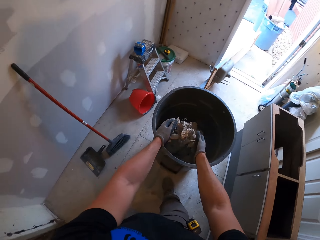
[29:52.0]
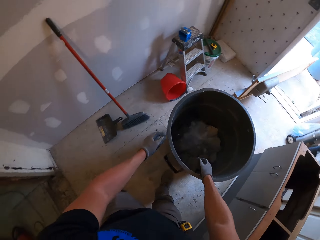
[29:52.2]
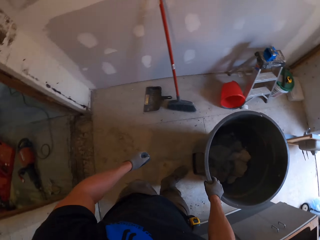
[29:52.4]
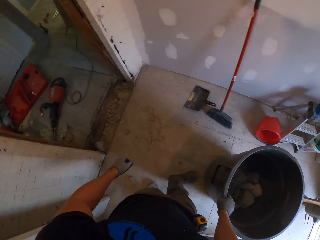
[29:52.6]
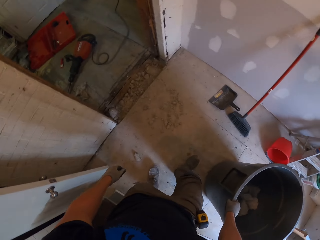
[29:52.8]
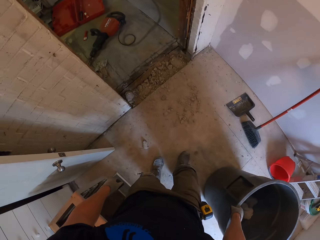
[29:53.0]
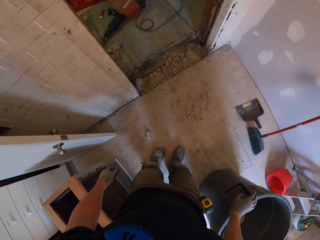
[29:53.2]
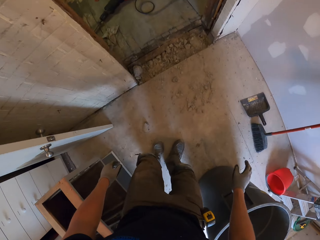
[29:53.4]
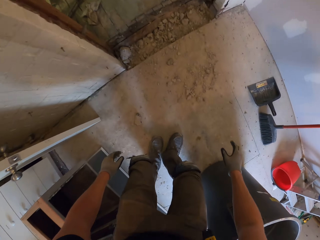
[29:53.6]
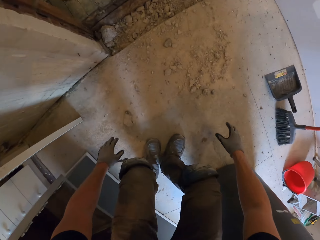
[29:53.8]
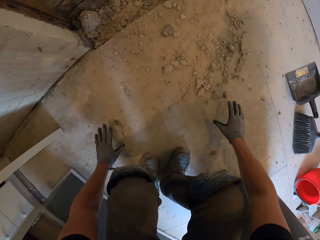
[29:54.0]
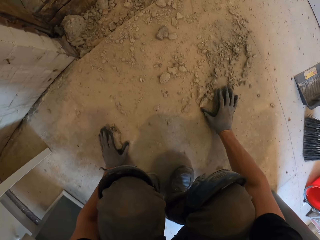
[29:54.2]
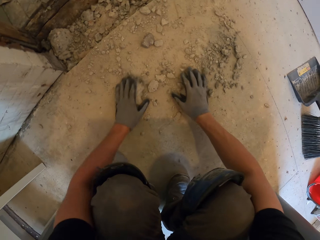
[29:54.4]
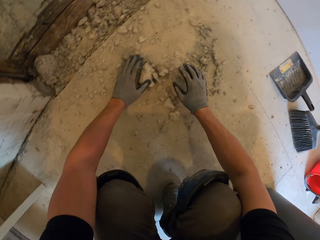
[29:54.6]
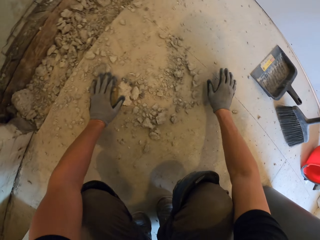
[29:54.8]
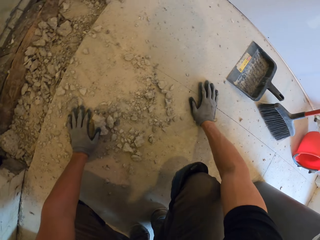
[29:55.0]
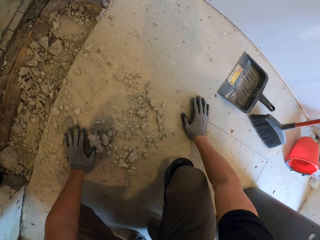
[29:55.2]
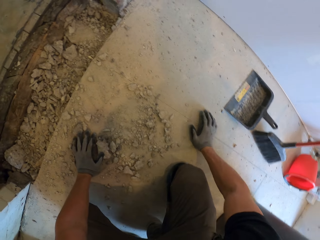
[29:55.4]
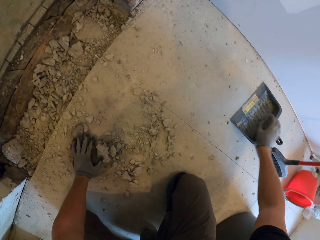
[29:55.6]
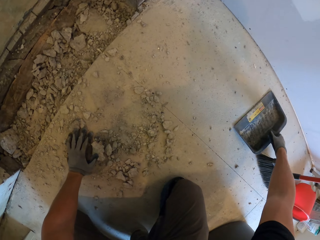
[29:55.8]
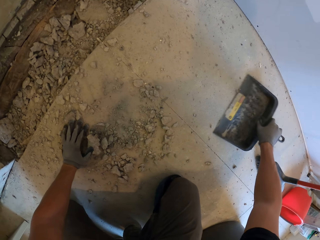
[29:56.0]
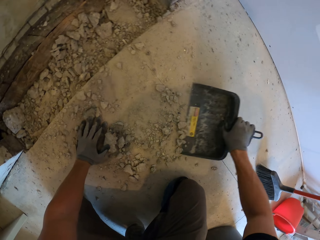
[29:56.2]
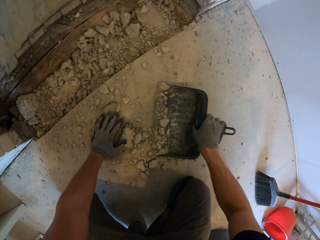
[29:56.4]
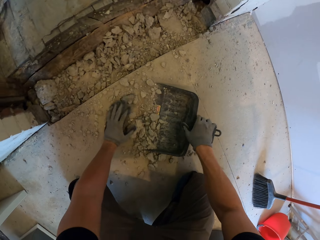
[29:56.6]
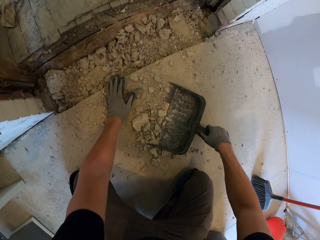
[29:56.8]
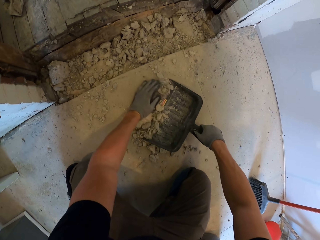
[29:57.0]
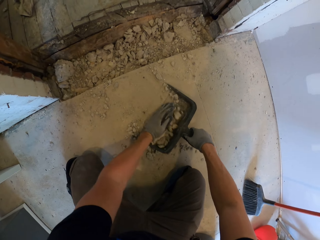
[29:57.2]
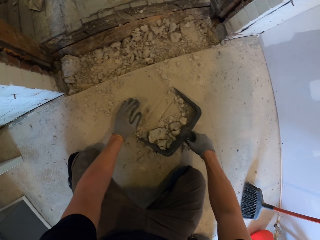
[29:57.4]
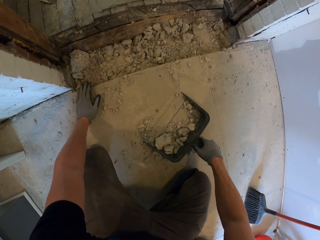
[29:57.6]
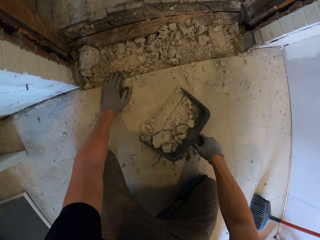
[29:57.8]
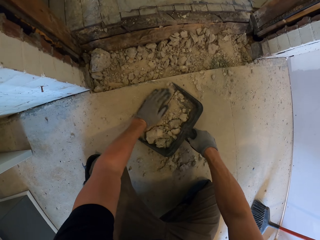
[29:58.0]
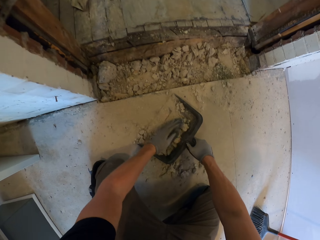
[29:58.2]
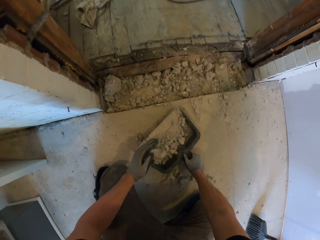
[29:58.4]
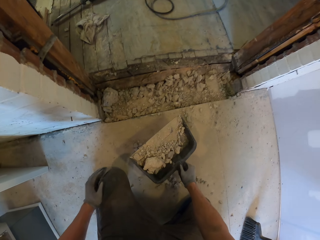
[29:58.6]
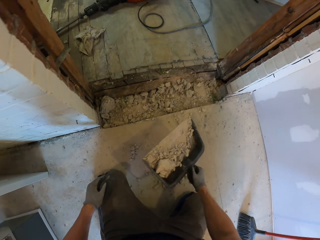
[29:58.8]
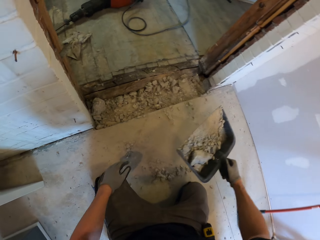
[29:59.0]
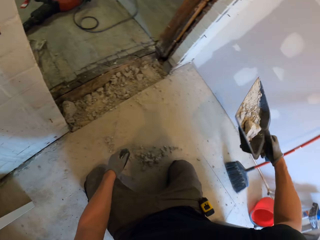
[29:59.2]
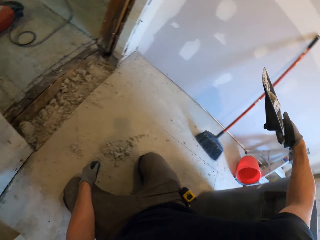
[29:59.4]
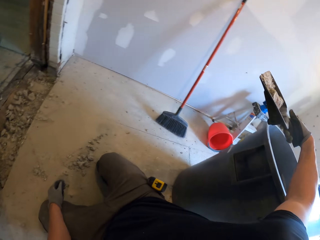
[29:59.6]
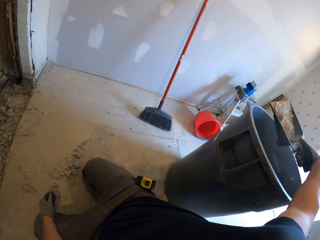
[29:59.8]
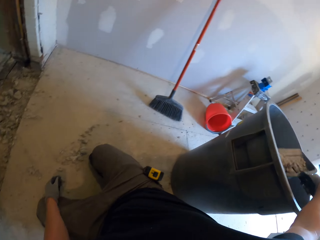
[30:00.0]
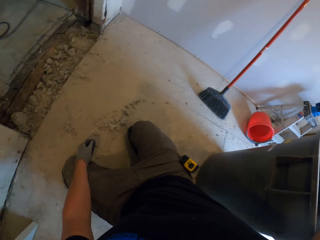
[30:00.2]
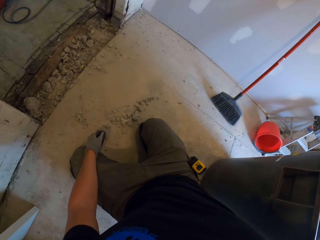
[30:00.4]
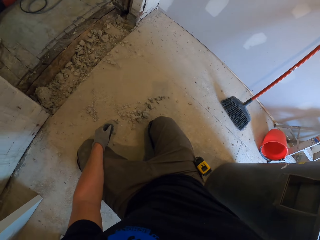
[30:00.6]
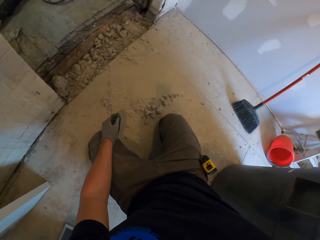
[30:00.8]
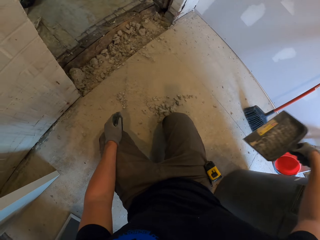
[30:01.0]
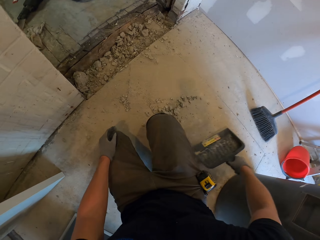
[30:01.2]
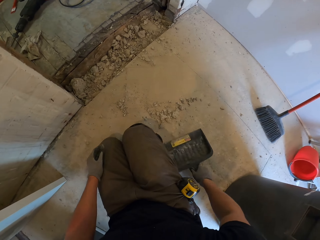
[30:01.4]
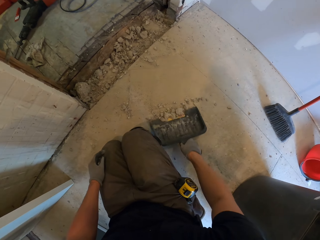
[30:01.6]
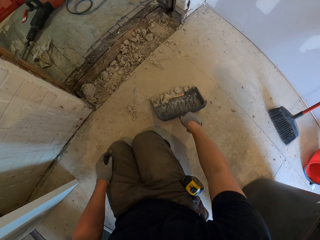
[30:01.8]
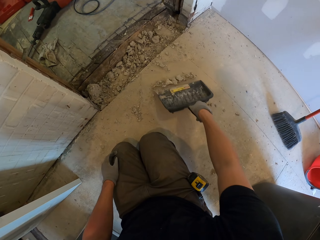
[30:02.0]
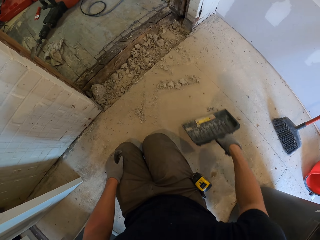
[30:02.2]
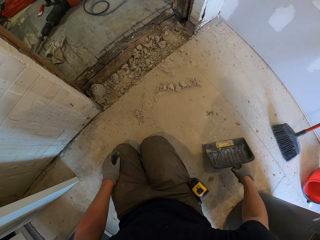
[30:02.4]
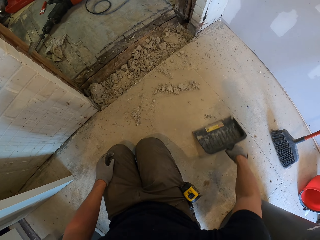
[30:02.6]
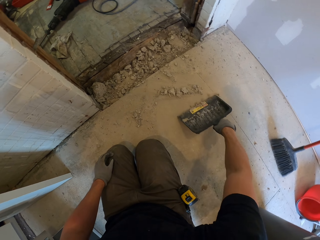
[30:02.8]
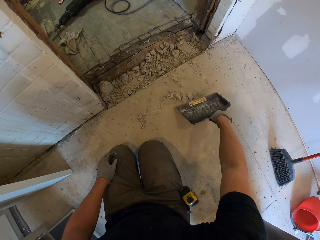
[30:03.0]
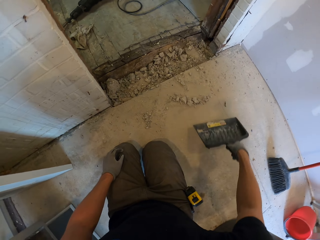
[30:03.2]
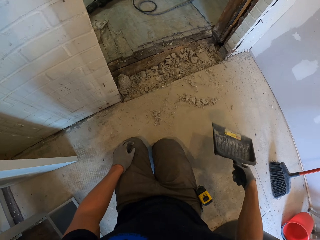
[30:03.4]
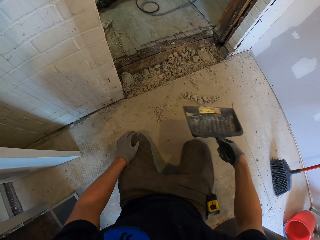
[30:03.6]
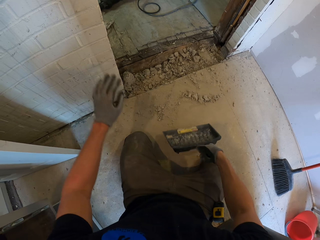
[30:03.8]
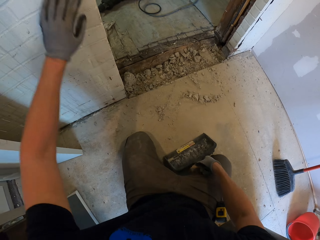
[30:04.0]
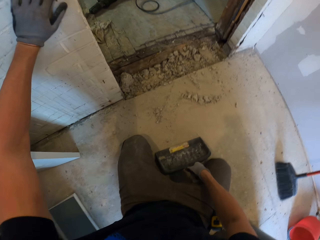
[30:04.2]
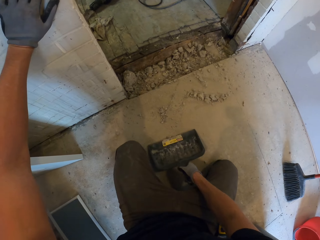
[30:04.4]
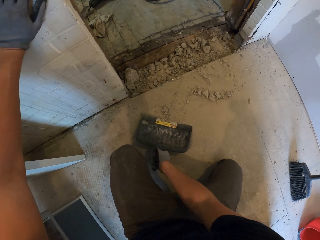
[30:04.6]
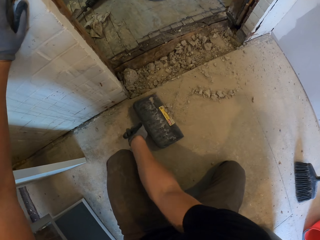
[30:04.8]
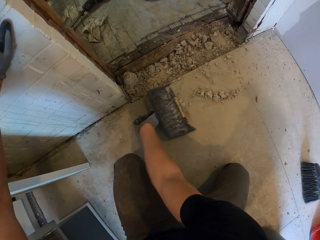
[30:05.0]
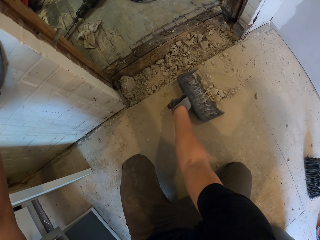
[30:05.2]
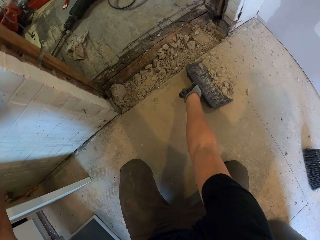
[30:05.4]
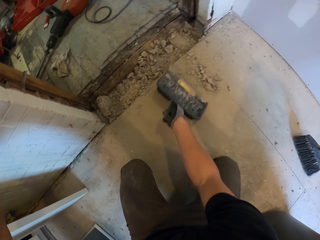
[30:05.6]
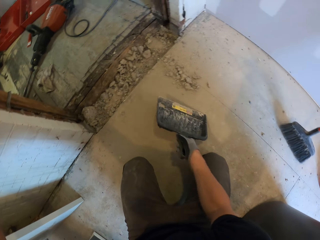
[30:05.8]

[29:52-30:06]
The camera wearer puts the broken concrete in the dustbin. They collect the broken concrete. They take the dustpan and put the concrete on the dustpan. They put the concrete in the dustbin. They collect the concrete with the dustpan.

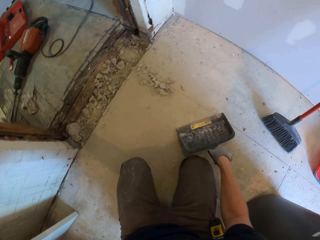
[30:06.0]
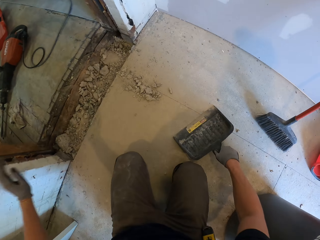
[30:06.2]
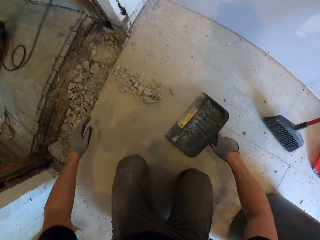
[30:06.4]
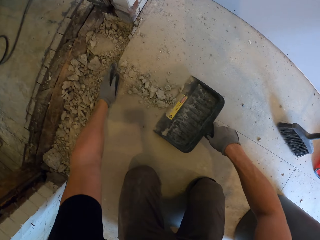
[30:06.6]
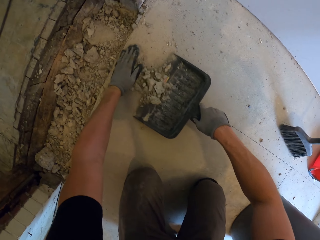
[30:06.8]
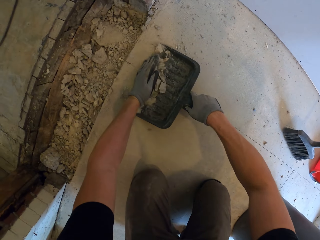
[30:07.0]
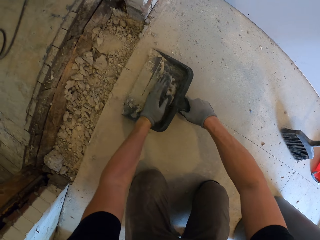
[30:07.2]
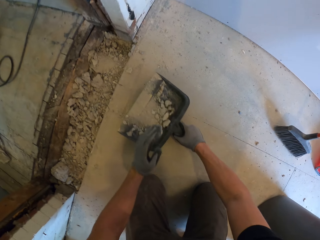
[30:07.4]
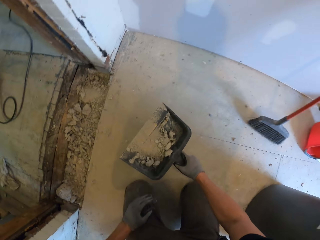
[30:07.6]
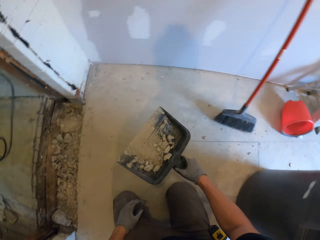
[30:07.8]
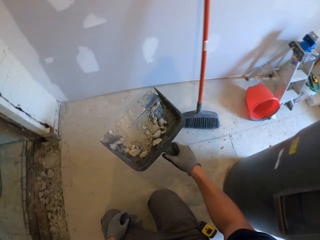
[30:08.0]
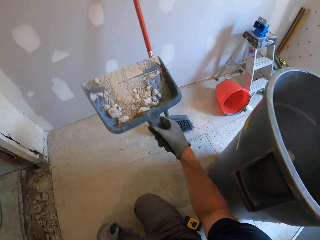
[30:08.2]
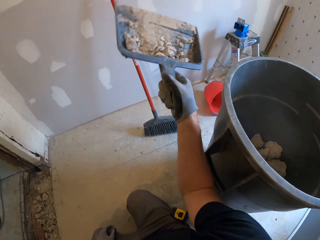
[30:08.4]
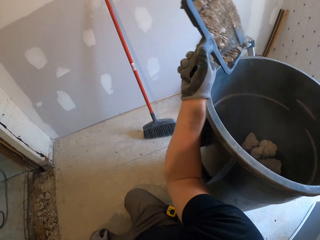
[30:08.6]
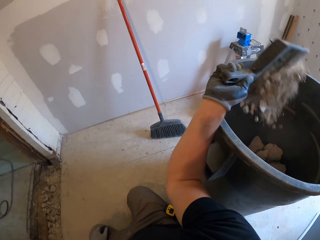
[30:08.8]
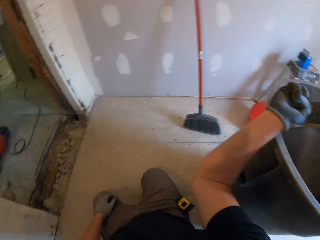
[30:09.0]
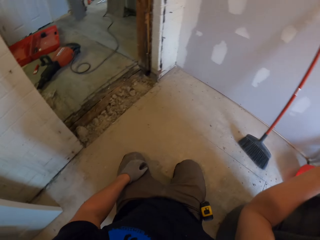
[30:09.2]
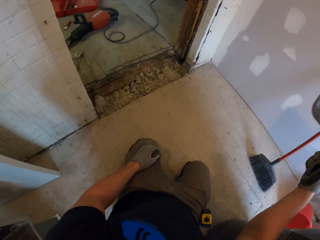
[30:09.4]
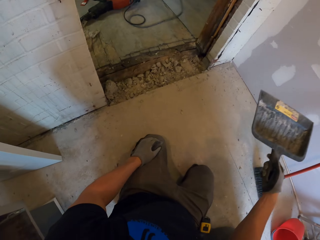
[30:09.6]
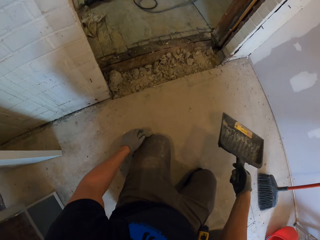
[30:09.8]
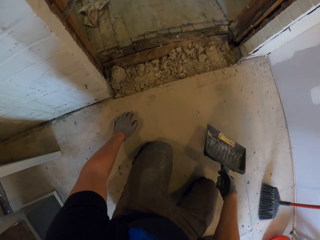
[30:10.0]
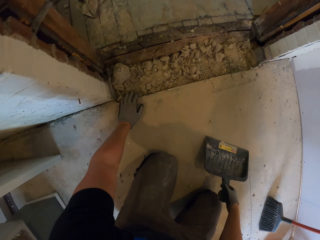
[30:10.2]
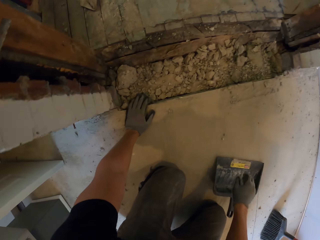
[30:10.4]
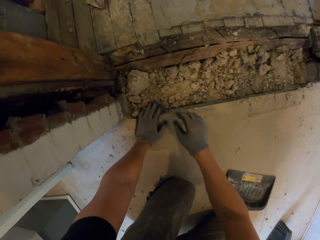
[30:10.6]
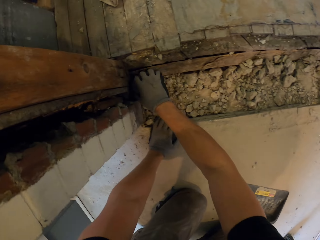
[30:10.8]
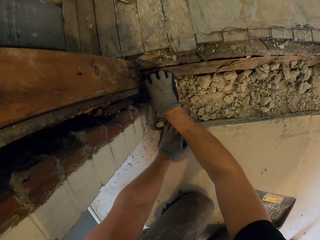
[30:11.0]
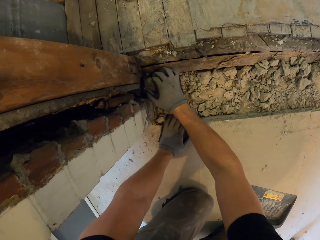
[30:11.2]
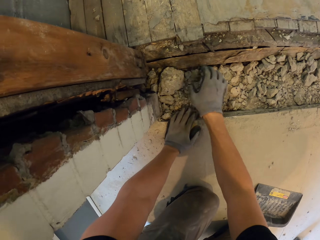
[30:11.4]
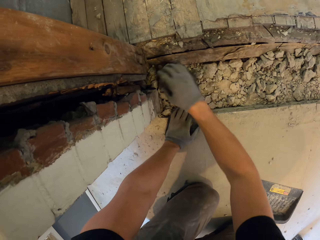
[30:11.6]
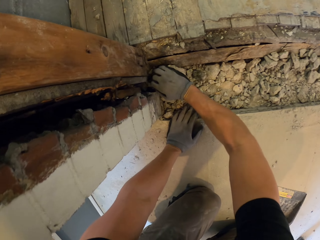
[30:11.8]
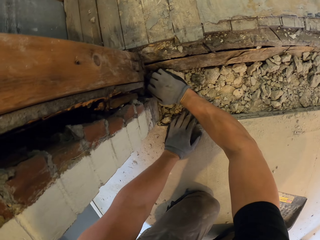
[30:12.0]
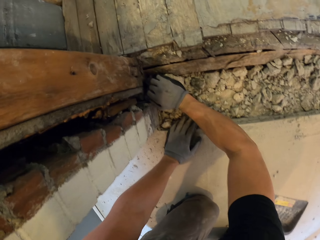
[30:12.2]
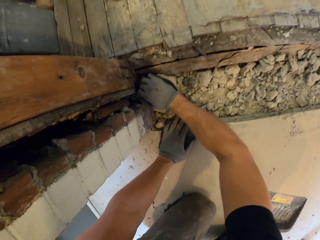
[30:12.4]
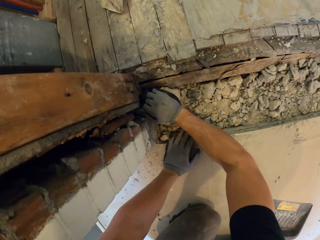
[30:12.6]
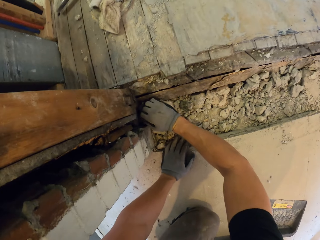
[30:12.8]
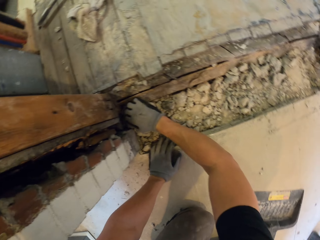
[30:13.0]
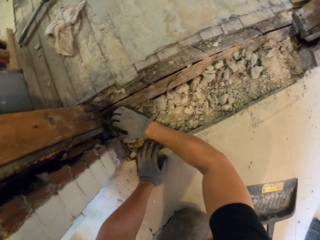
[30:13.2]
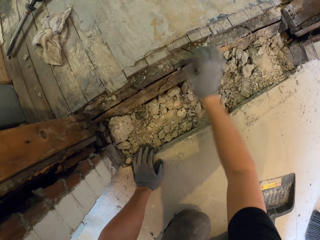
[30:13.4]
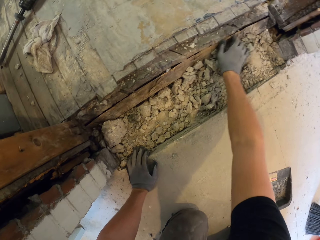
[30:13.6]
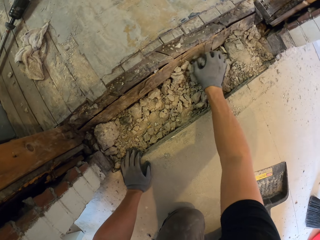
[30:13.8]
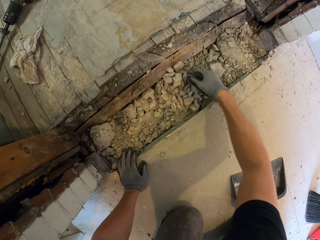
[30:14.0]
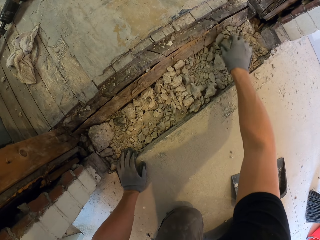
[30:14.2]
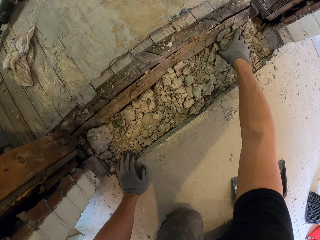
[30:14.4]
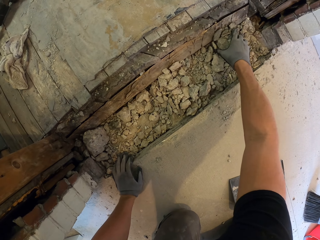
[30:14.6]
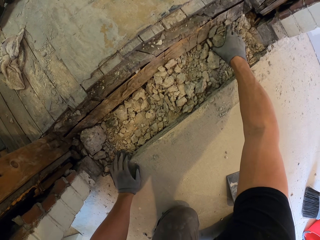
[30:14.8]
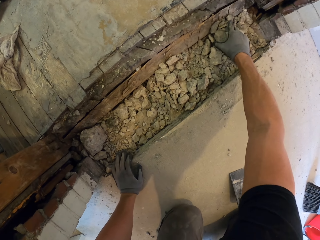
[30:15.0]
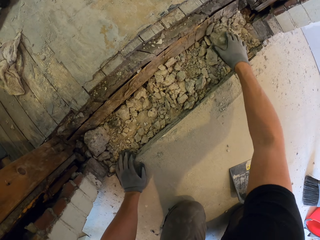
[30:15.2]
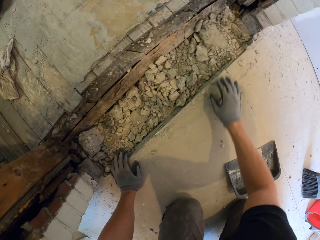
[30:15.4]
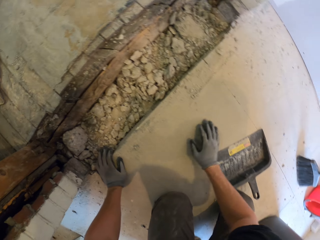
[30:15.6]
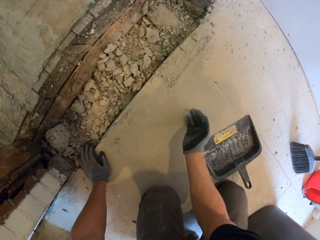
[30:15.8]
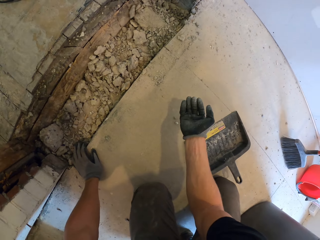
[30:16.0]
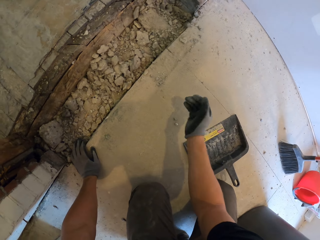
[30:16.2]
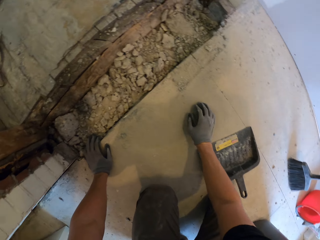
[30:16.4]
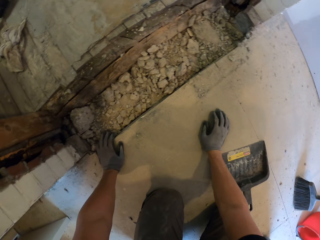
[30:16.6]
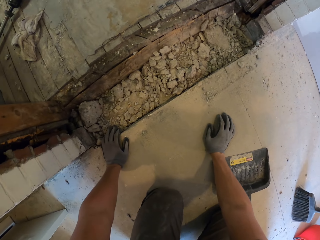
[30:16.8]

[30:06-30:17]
The camera wearer puts the concrete on the dustpan. They put the concrete in the dustbin. They touch the concrete. They remove the broken concrete on the floor. They collect the concrete.
